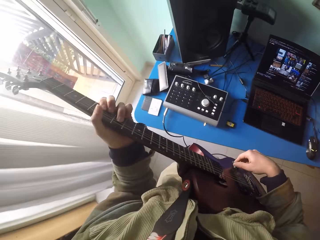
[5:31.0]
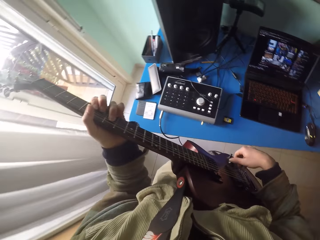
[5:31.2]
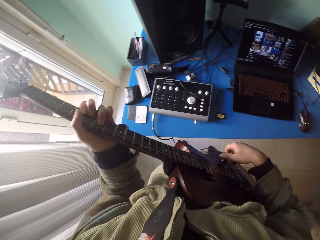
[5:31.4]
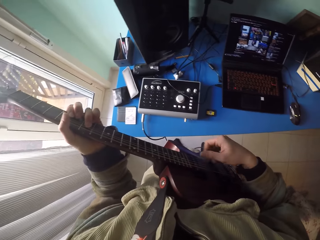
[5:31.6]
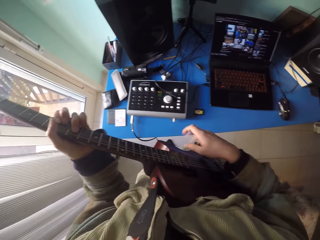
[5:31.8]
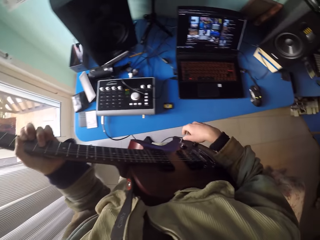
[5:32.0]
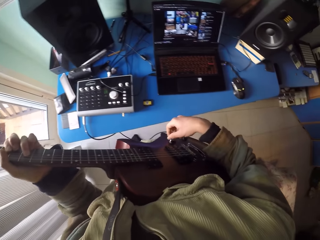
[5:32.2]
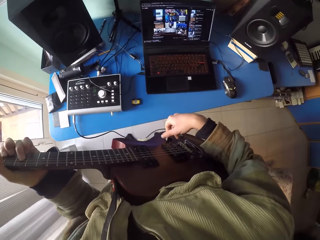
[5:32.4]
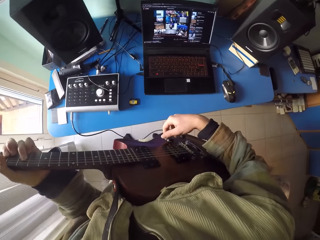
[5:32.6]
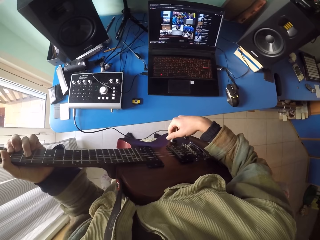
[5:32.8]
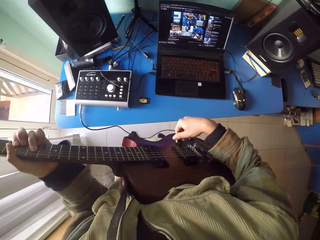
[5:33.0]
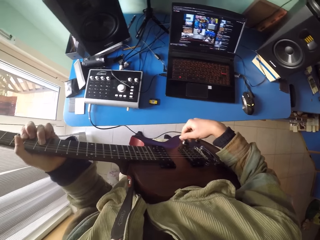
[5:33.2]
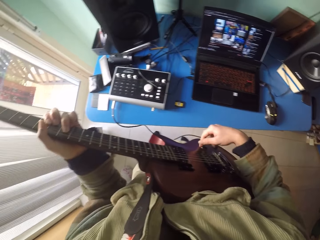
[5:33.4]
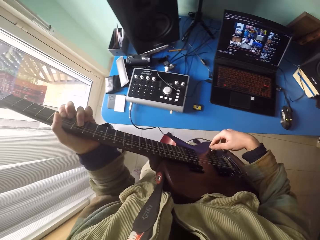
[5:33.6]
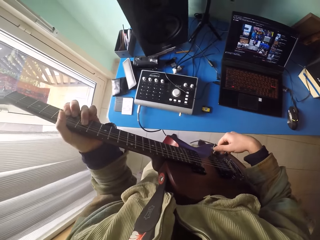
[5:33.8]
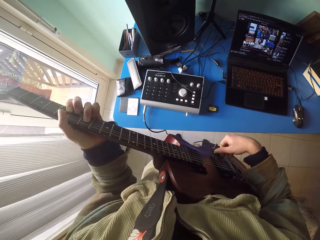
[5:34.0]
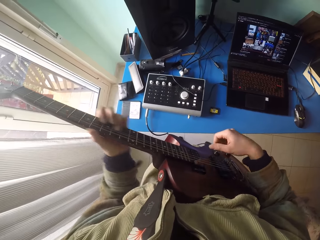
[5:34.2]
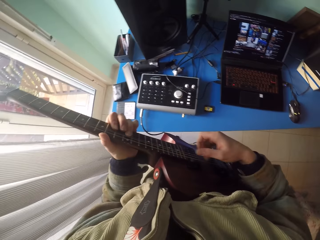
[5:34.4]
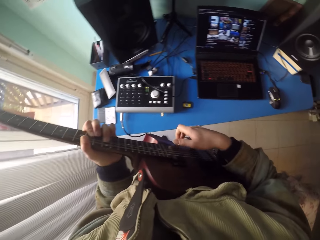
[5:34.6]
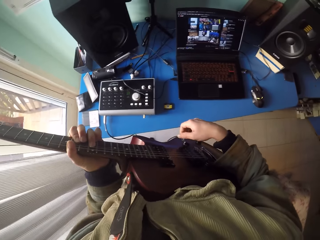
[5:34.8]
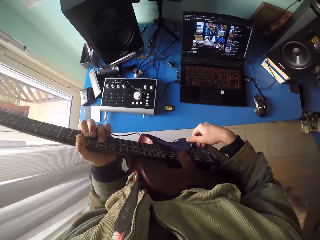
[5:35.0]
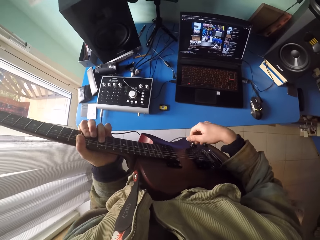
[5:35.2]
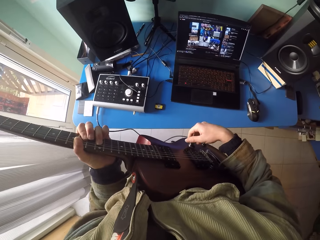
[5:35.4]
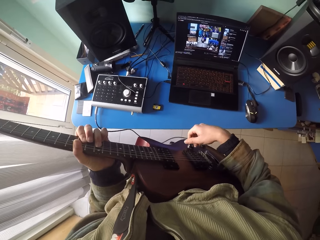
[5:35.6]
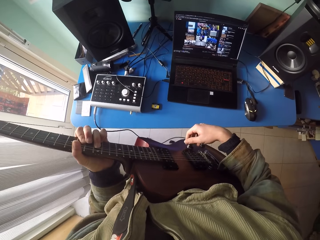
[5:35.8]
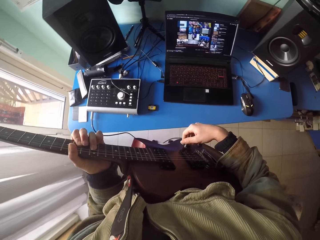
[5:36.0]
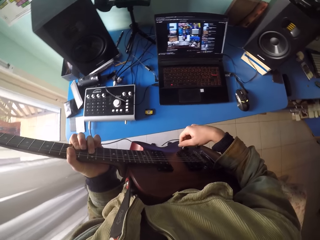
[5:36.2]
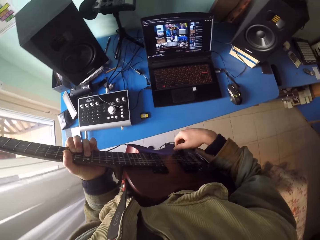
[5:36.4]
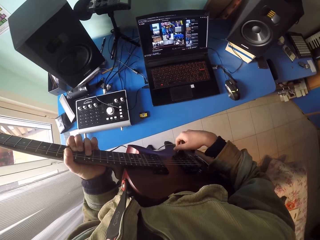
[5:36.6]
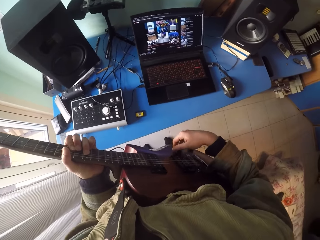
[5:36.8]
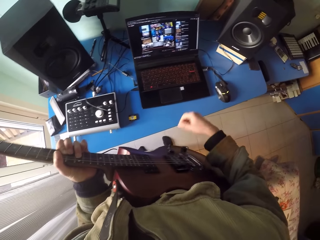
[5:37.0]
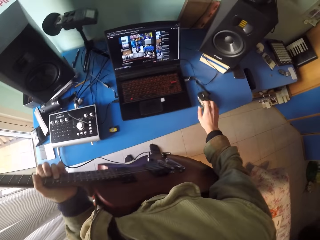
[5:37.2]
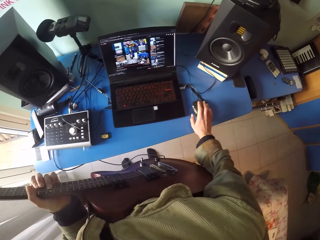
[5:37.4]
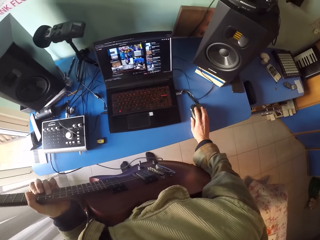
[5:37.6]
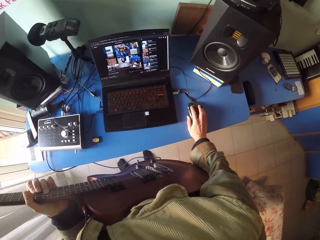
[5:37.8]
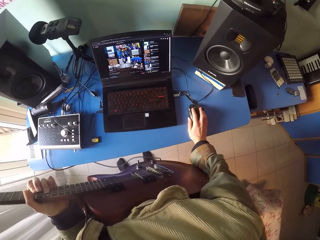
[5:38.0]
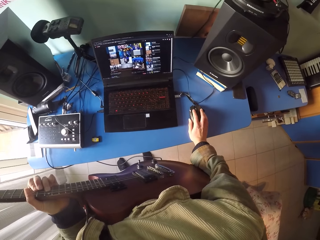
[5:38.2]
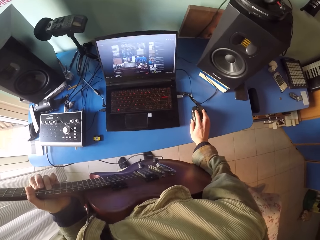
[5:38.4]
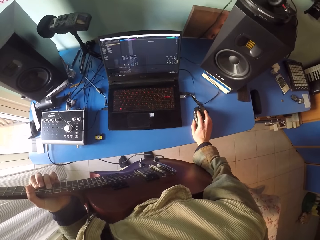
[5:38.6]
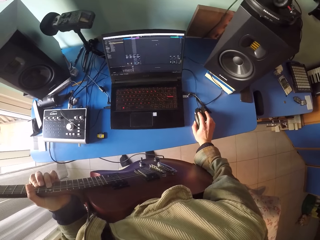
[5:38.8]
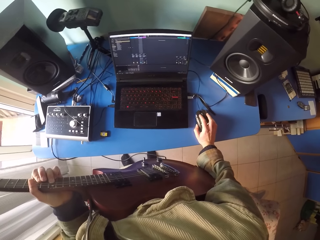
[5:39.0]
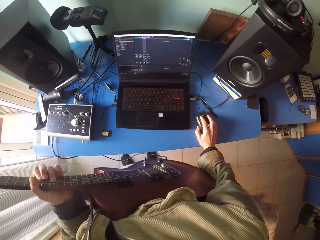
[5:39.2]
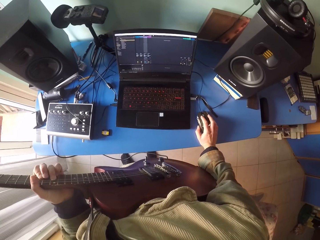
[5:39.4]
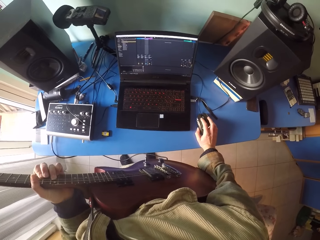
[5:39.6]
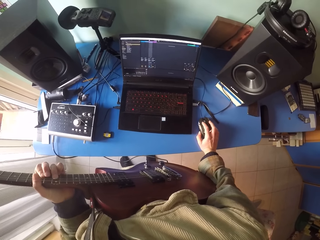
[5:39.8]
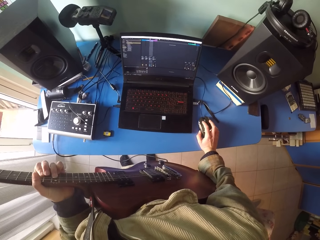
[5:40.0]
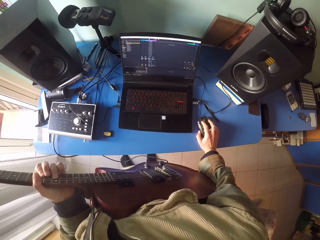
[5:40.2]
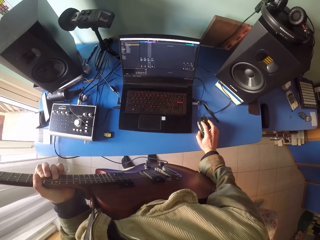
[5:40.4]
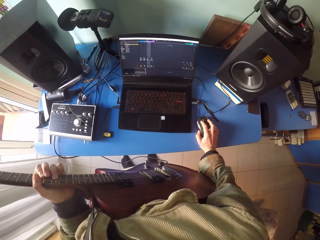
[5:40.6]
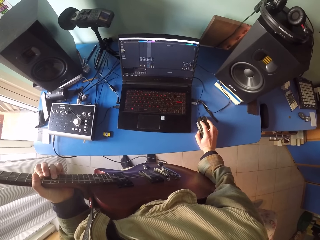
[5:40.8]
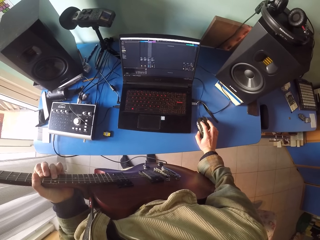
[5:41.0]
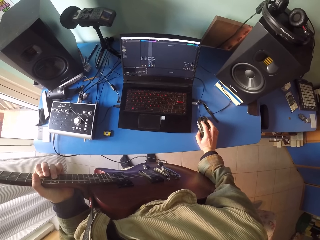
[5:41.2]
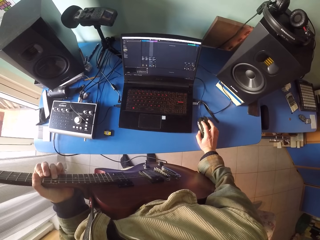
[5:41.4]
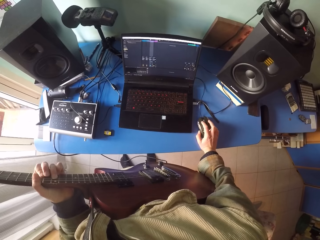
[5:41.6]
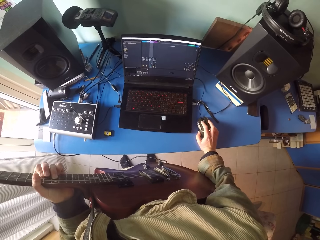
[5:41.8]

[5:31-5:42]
The camera wearer moves the mouse.

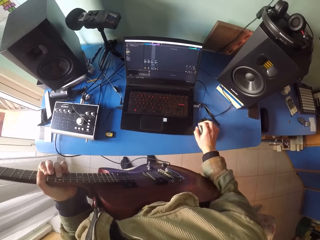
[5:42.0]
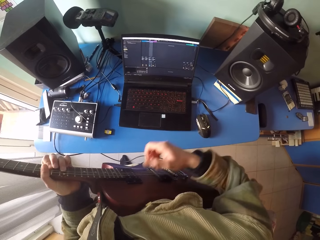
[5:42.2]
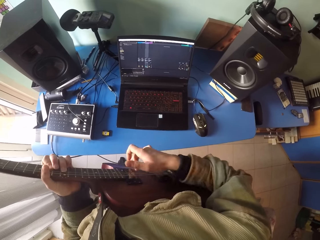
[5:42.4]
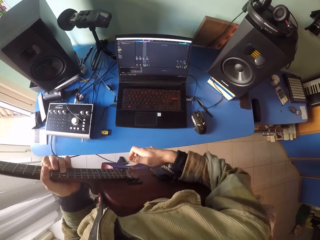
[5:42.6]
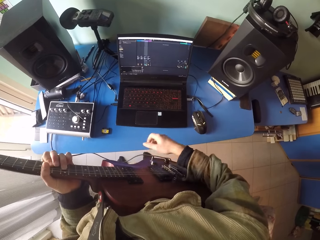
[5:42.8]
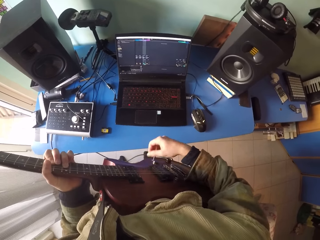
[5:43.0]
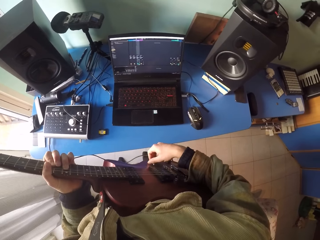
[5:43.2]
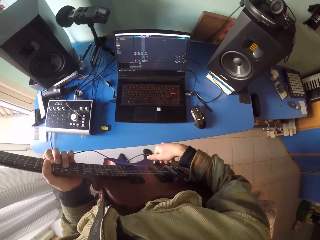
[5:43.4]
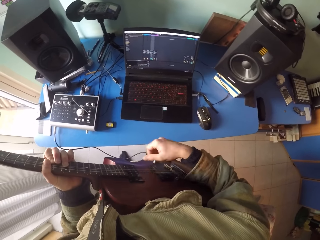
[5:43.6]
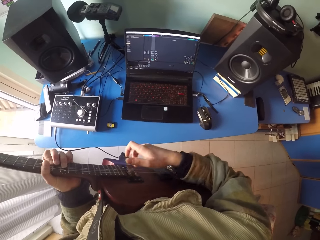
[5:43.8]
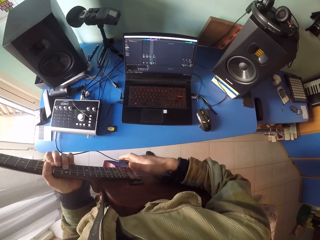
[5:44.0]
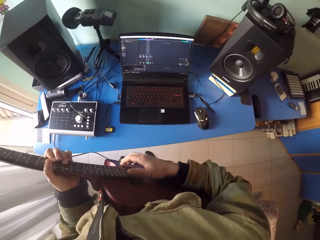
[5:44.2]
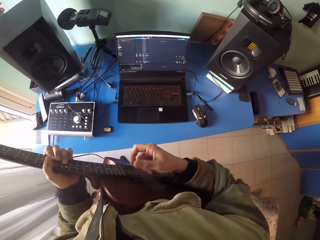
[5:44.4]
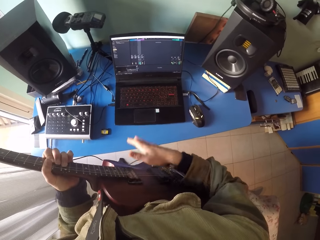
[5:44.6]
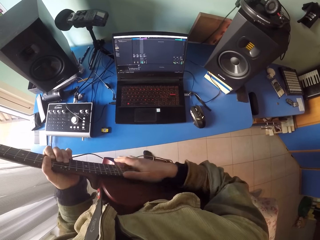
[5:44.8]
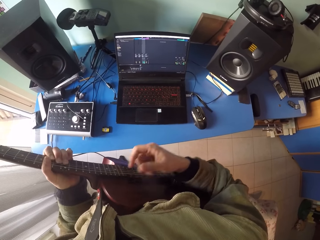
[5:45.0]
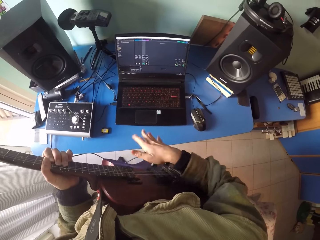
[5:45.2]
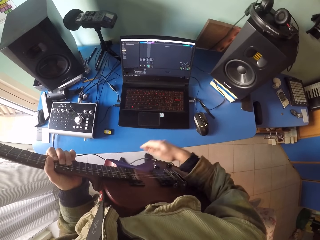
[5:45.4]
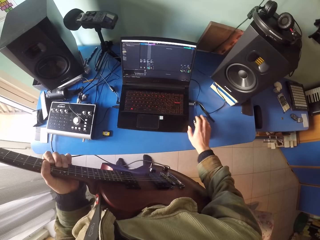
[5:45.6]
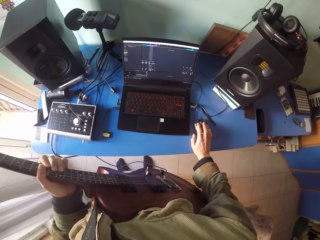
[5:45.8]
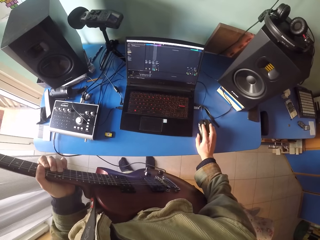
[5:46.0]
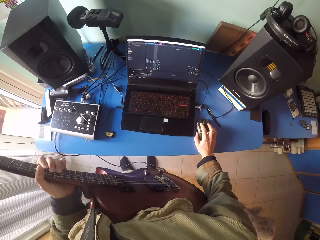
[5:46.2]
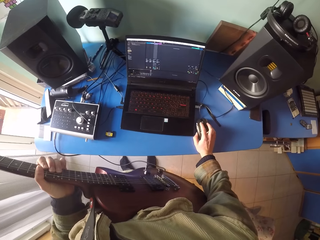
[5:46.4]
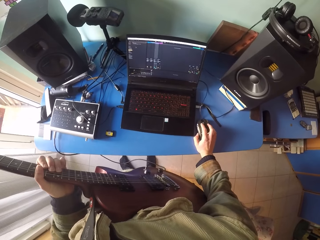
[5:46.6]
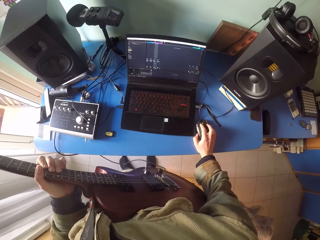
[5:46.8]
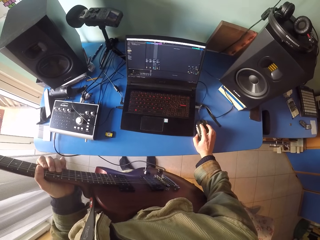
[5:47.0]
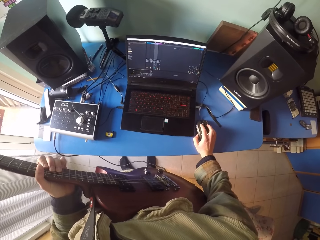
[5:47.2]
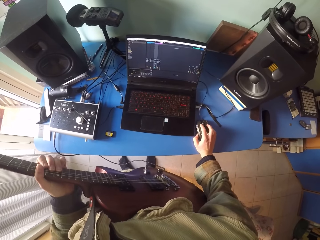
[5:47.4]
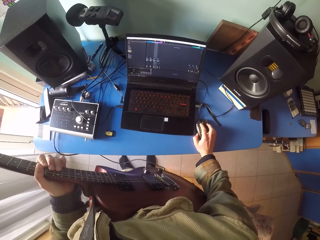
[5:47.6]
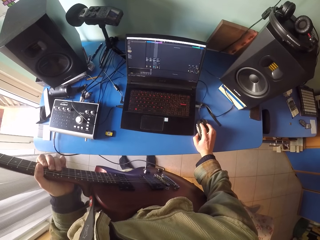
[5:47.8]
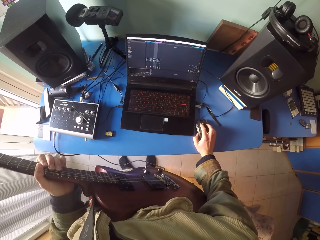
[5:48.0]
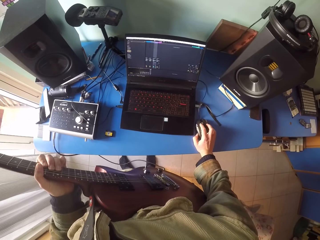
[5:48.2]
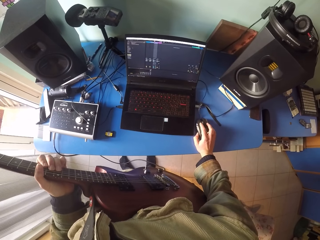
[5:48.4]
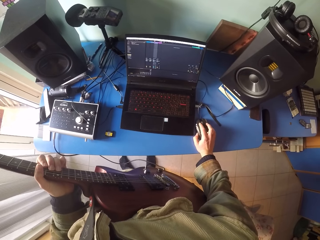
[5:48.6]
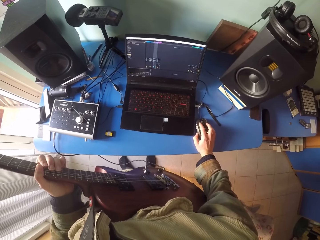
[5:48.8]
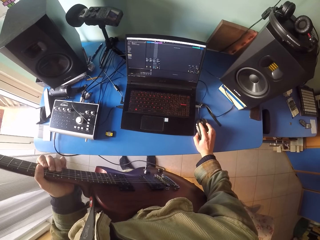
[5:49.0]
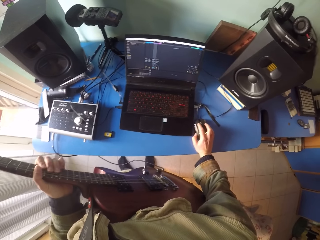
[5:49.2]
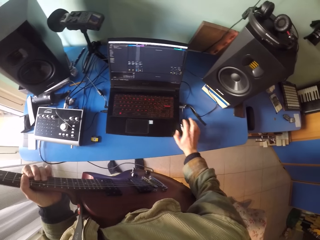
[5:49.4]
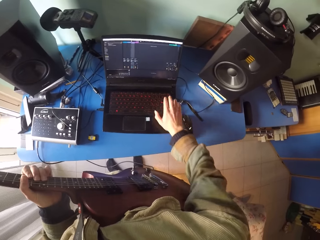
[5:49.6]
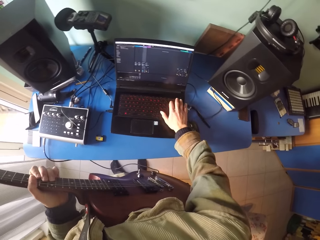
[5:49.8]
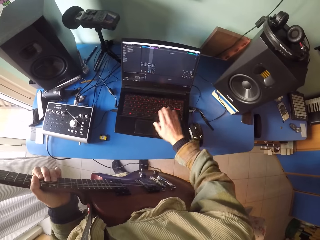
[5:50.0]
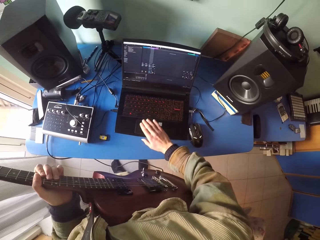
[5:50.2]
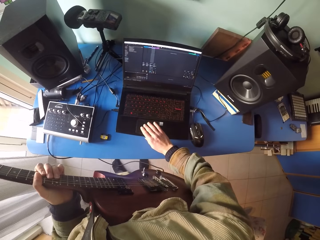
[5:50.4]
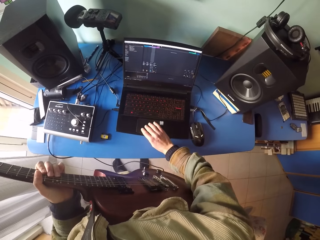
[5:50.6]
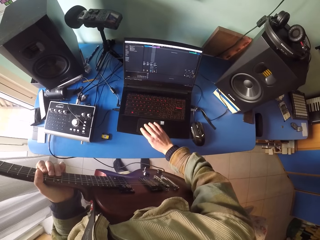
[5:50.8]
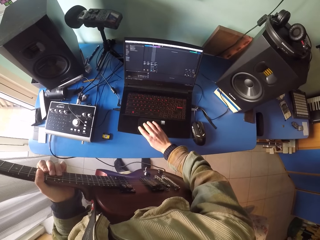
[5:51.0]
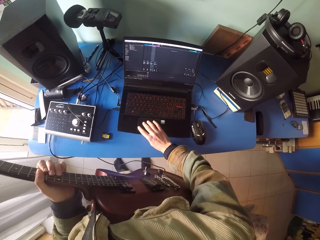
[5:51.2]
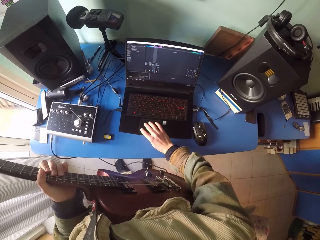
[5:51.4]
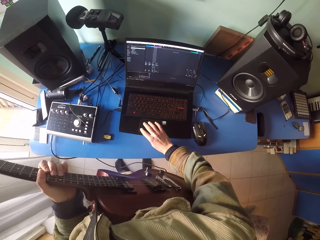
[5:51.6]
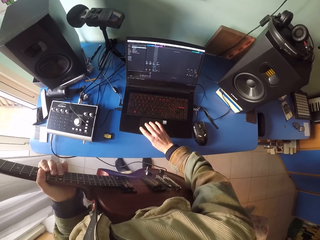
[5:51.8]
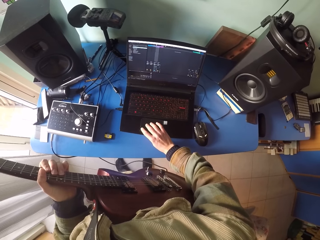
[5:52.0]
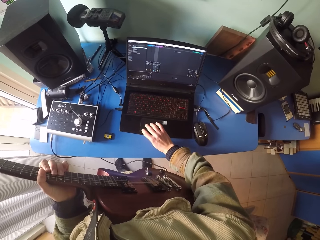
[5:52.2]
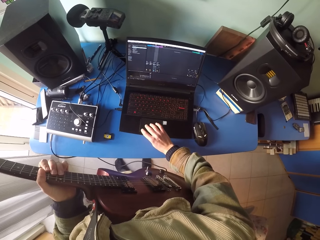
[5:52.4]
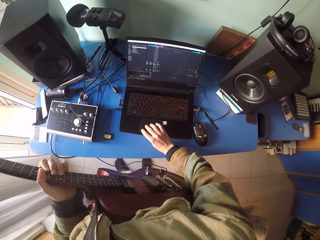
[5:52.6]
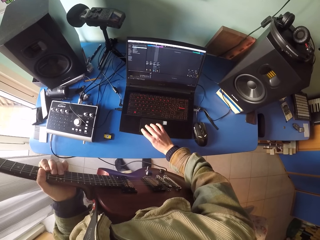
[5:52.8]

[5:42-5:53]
The camera wearer plays the guitar. They move the mouse and click the laptop.
